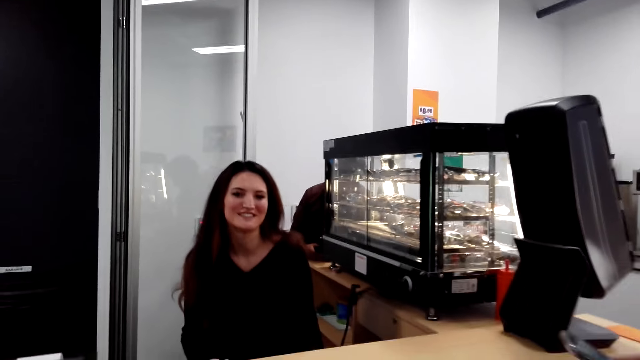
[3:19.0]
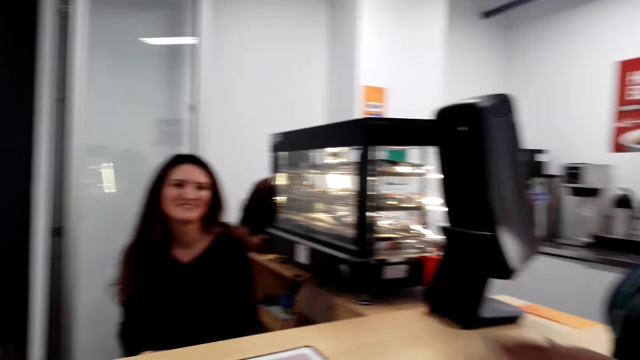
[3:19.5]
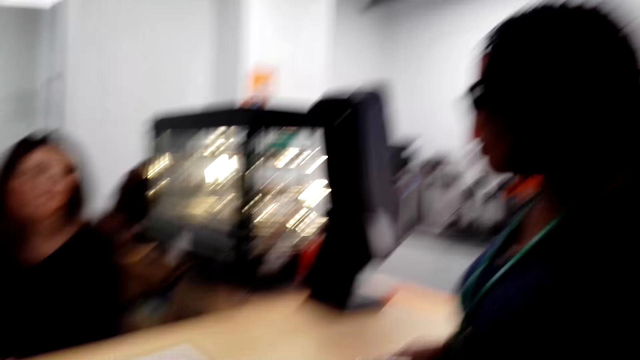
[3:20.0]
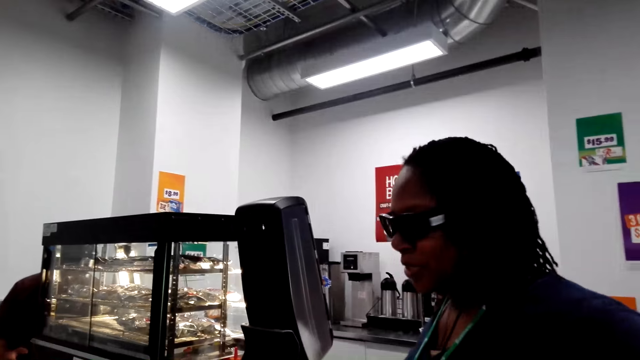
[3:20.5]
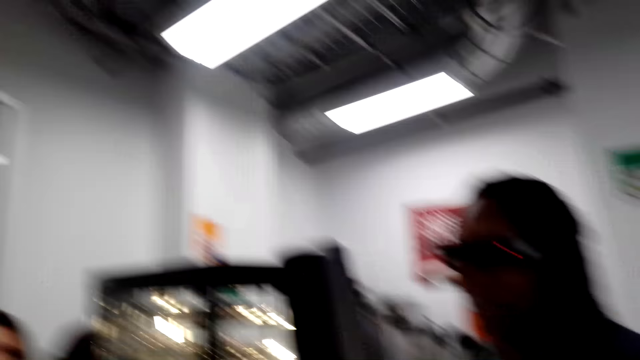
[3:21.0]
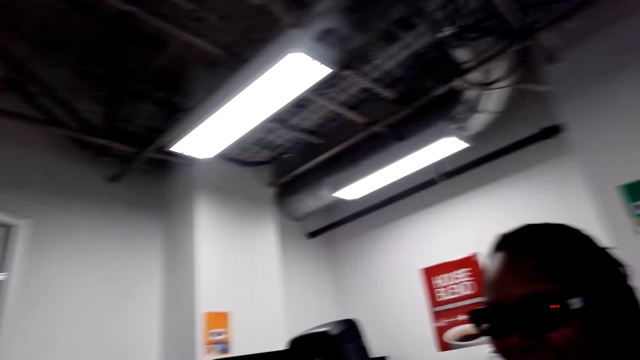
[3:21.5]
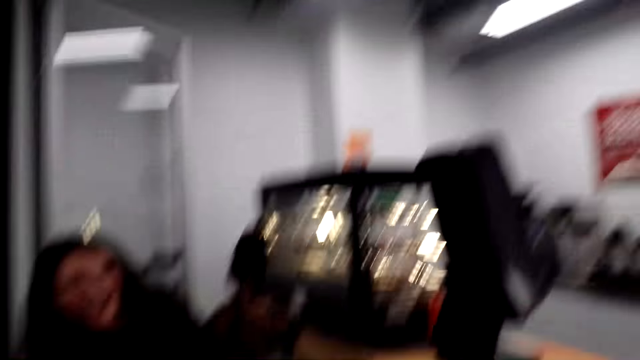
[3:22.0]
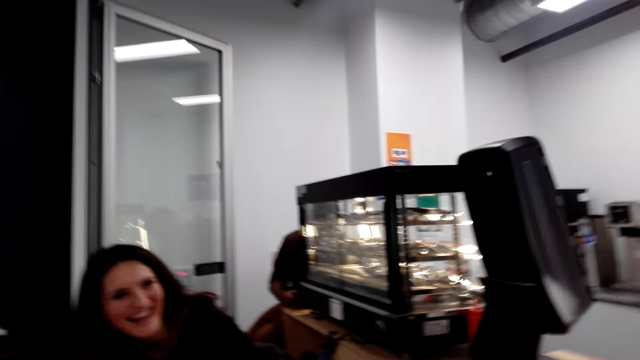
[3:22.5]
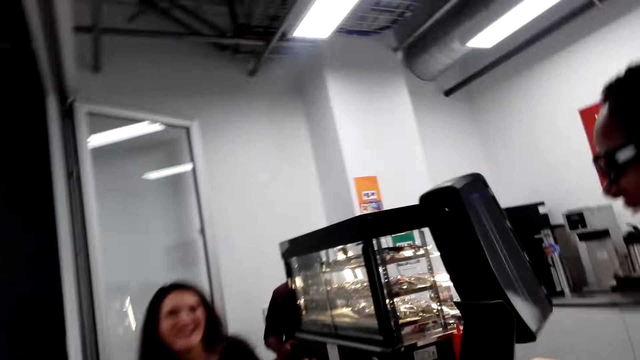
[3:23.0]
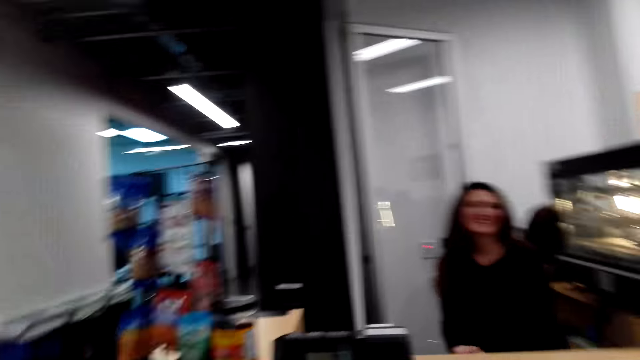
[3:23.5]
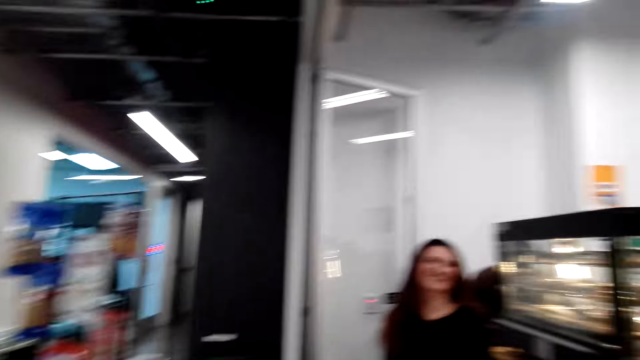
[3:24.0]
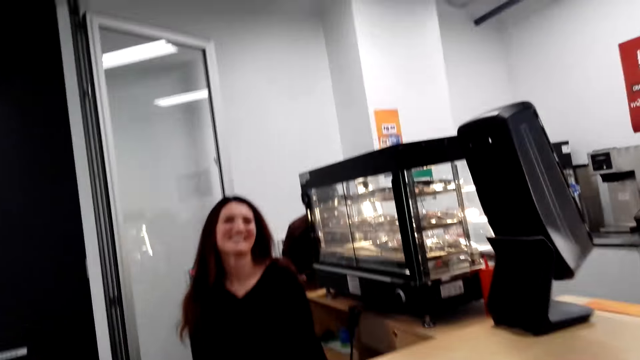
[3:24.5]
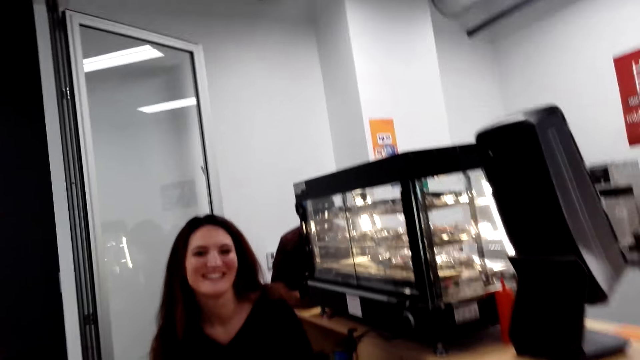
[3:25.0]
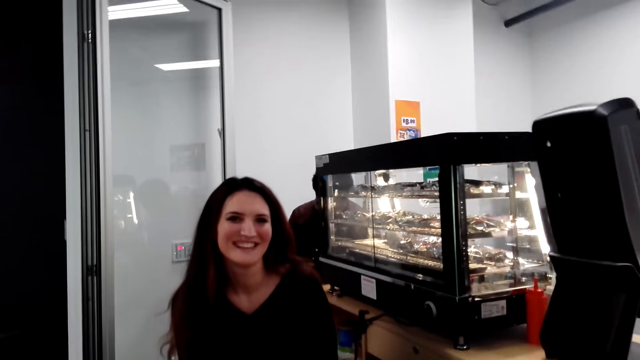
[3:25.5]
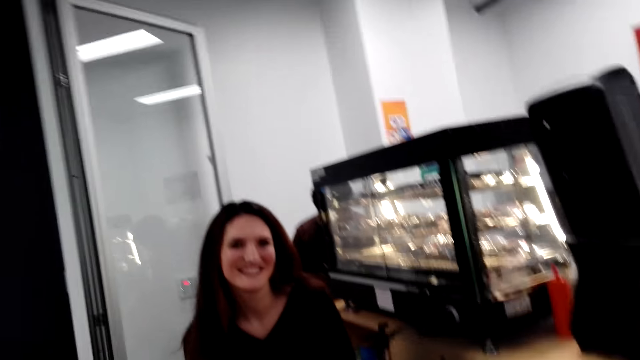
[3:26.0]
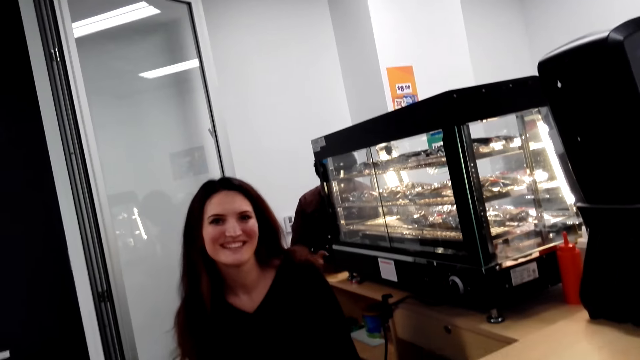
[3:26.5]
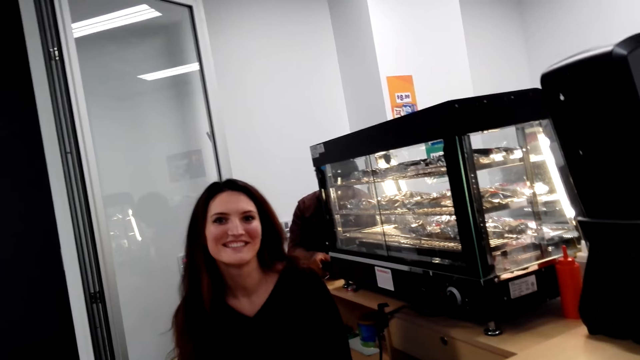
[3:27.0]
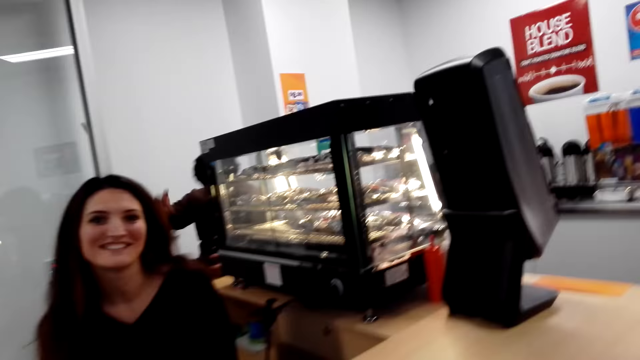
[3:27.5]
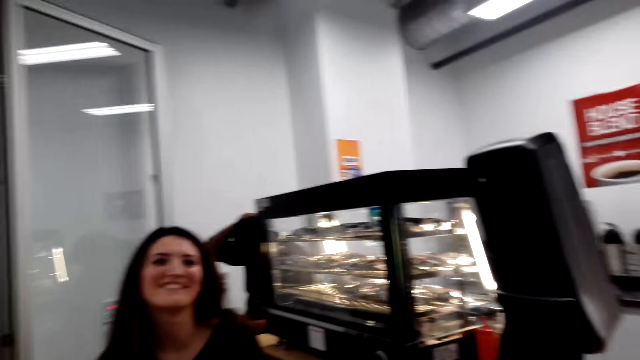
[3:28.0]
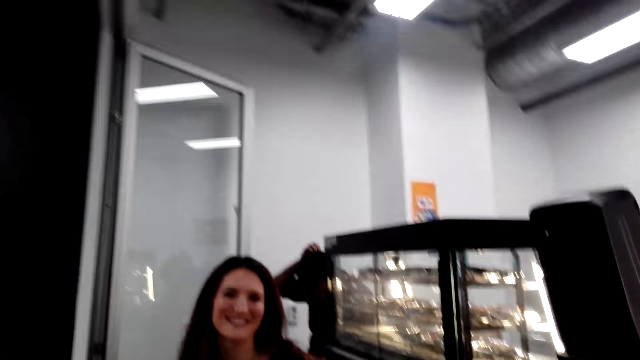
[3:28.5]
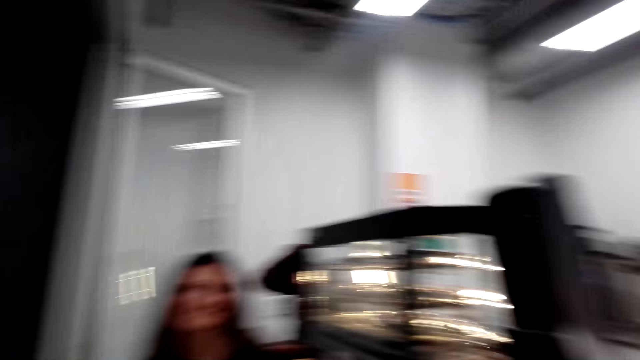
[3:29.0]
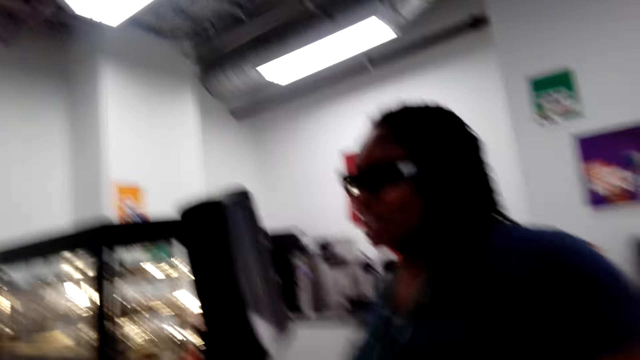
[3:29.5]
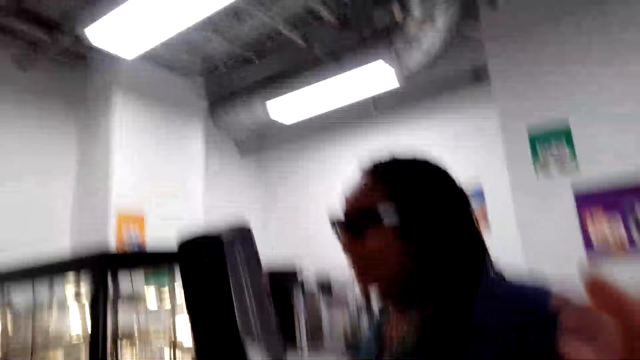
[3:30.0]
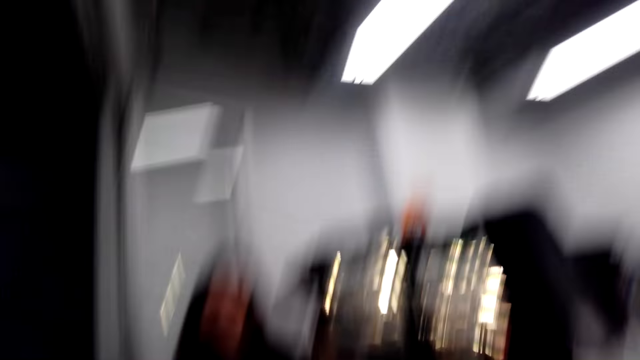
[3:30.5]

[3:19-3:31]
A woman speaks to the camera wearer. A cashier woman talks to the camera wearer. The camera wearer looks around in the supermarket. They laugh. The cashier woman laughs. The first woman laughs. The camera wearer speaks to the cashier woman. The cashier woman speaks to the camera wearer. The camera wearer speaks to the cashier woman.

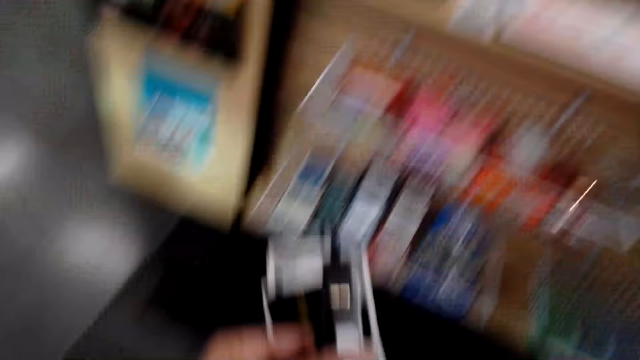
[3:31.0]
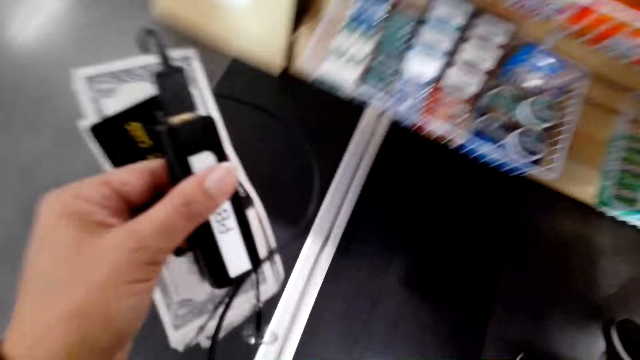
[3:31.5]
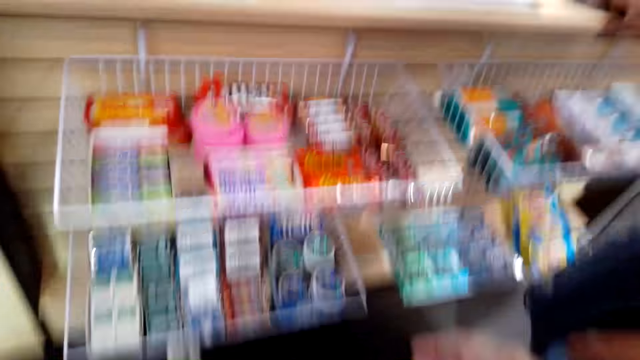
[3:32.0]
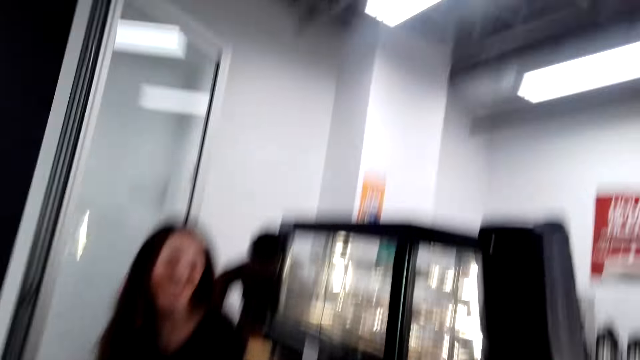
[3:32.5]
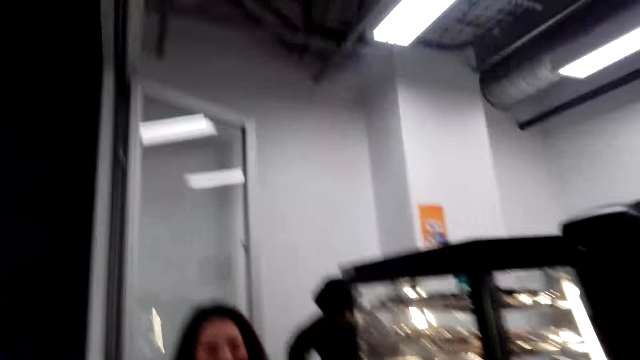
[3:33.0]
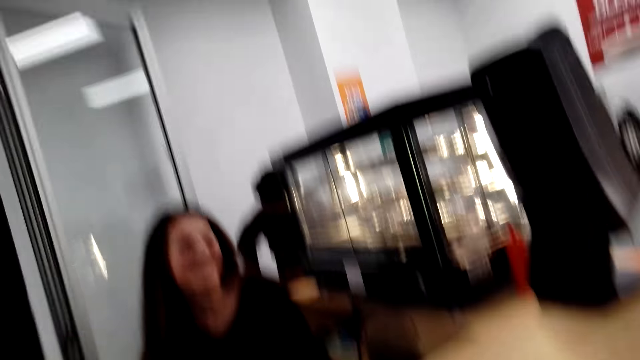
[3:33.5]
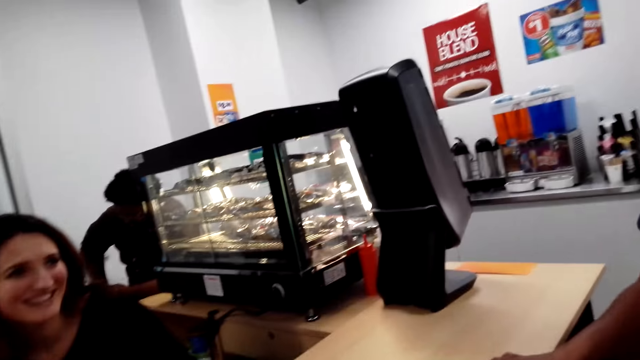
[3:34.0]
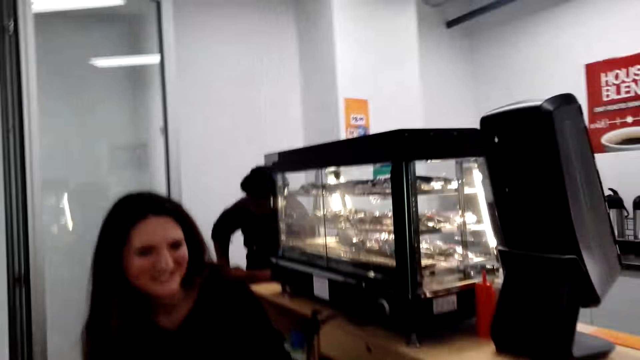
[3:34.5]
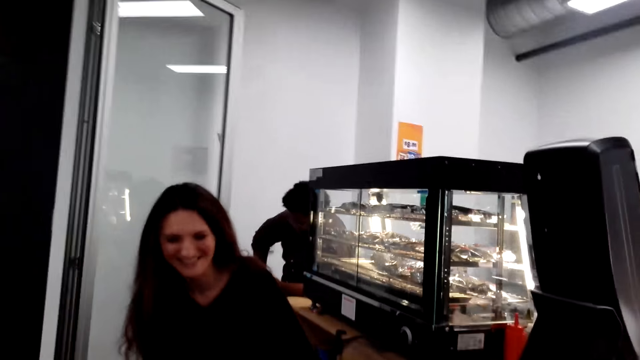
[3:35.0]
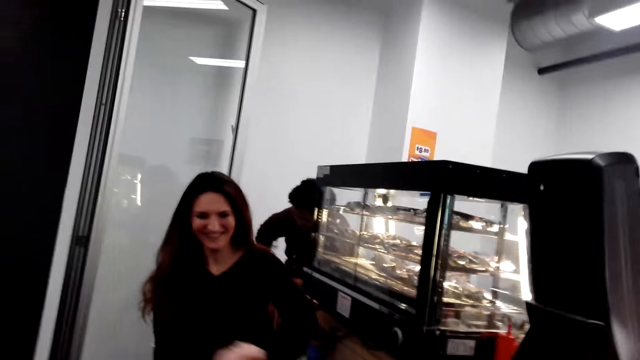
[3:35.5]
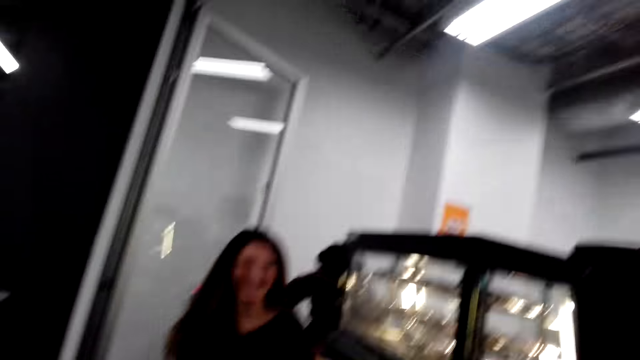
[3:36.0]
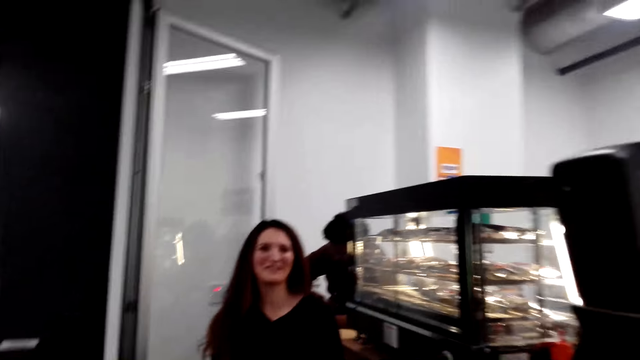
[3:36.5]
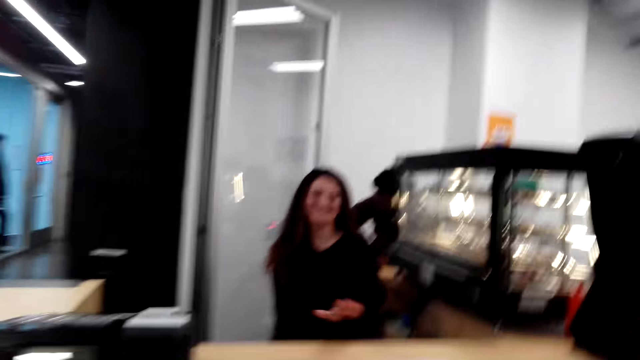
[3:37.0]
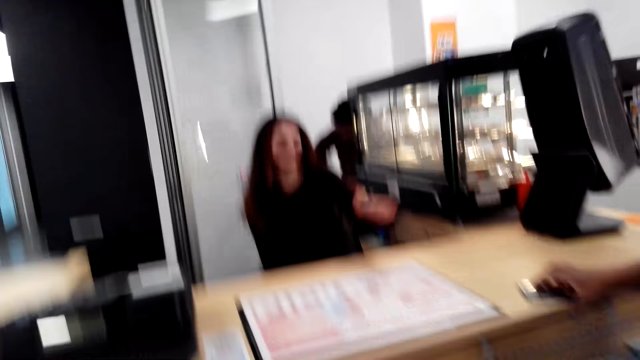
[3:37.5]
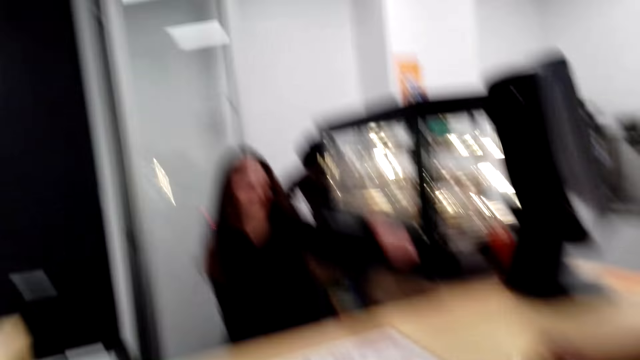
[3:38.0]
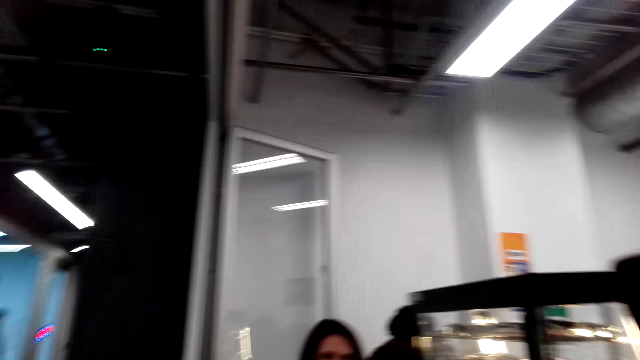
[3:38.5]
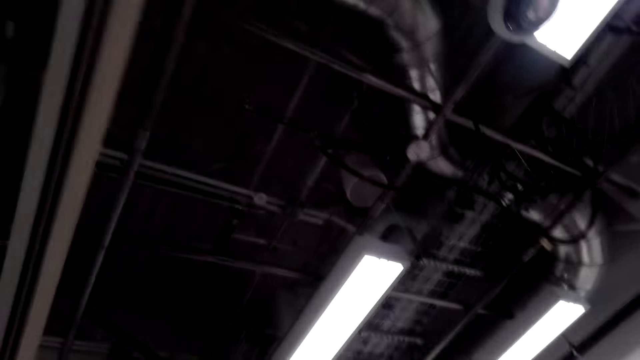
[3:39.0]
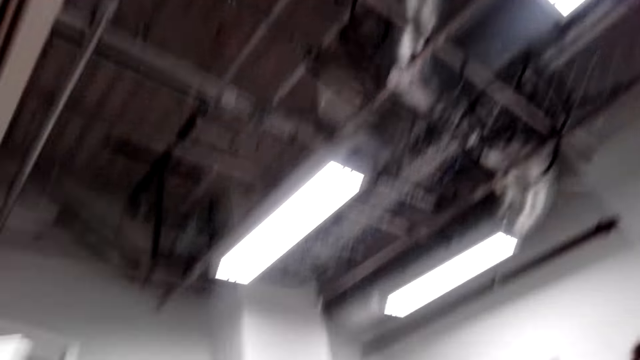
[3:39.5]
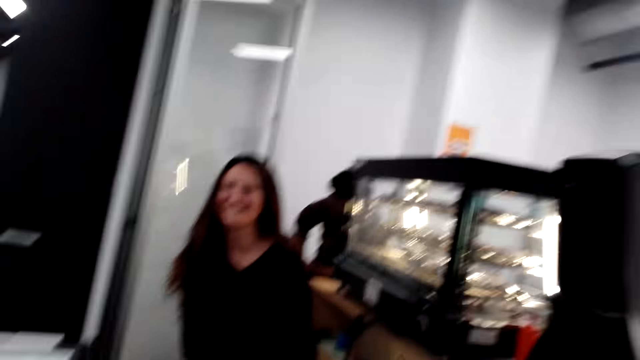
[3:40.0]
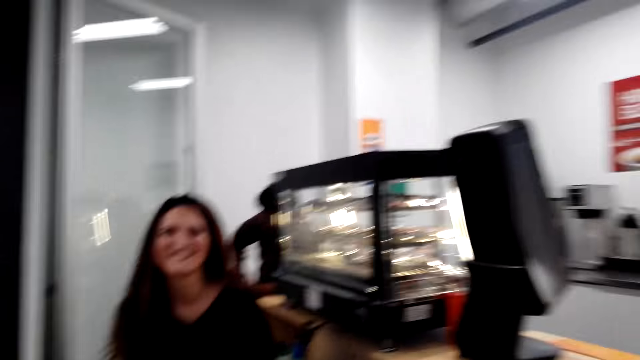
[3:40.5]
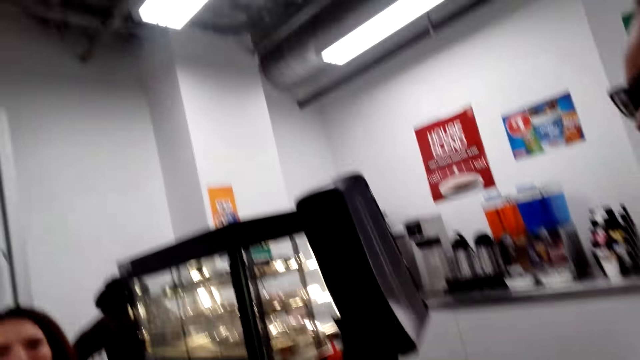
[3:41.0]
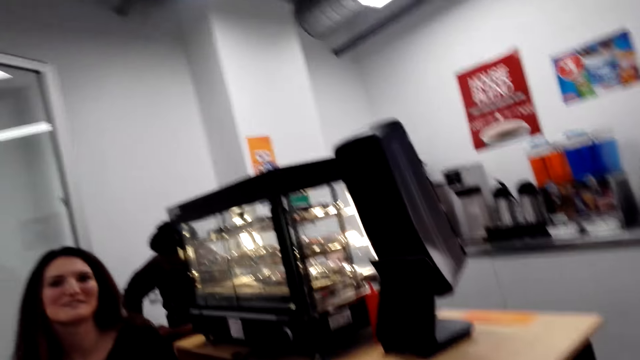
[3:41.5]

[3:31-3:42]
A woman speaks. The camera wearer speaks. Another woman speaks.
